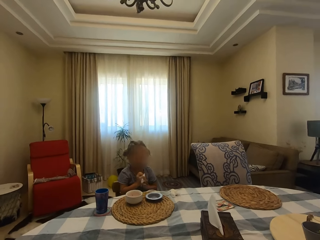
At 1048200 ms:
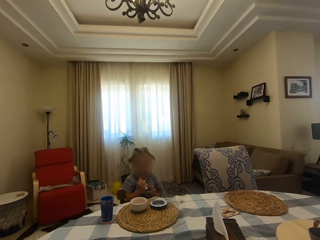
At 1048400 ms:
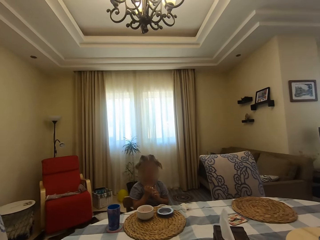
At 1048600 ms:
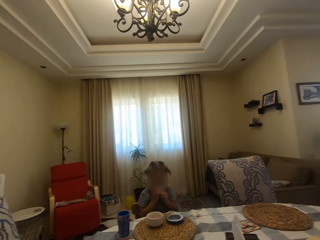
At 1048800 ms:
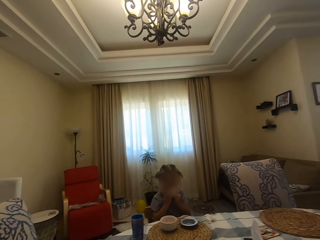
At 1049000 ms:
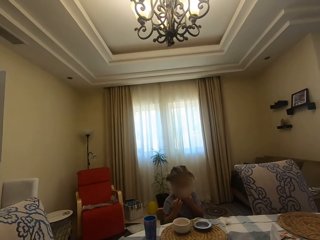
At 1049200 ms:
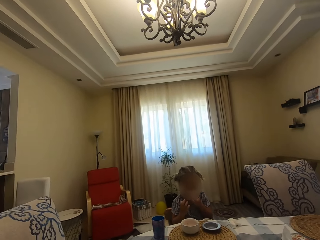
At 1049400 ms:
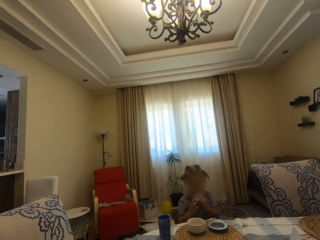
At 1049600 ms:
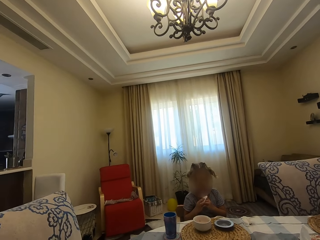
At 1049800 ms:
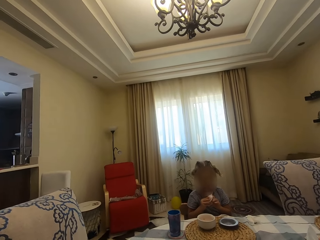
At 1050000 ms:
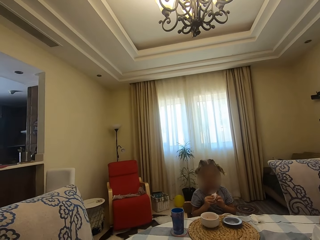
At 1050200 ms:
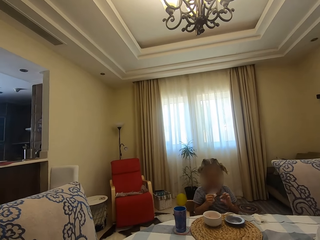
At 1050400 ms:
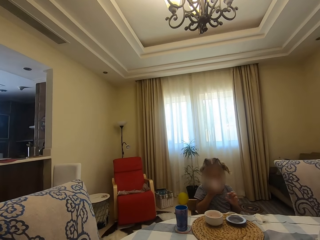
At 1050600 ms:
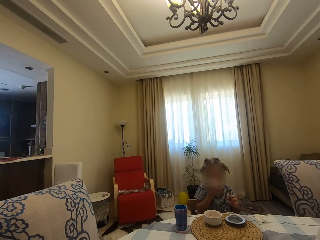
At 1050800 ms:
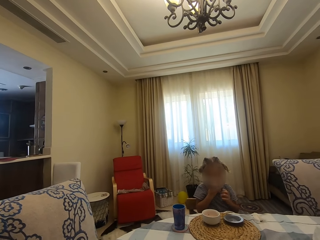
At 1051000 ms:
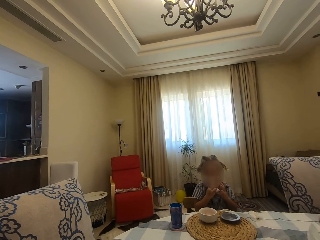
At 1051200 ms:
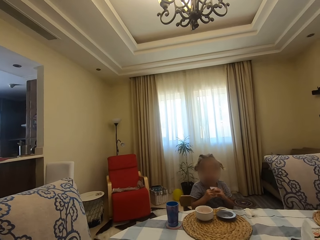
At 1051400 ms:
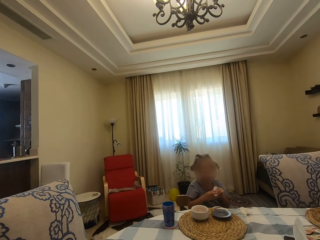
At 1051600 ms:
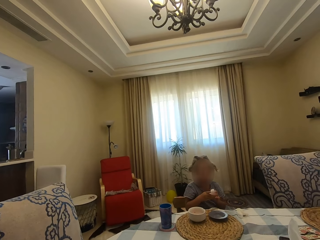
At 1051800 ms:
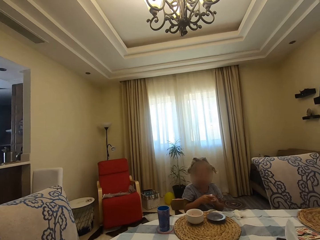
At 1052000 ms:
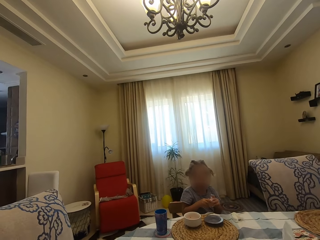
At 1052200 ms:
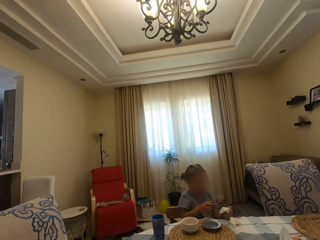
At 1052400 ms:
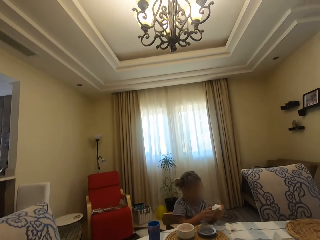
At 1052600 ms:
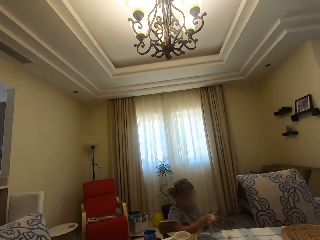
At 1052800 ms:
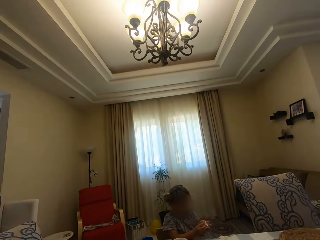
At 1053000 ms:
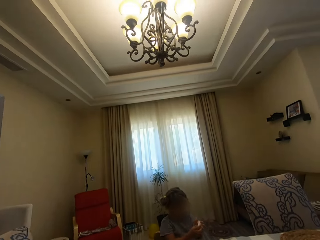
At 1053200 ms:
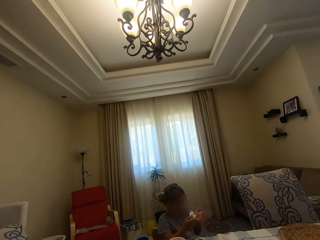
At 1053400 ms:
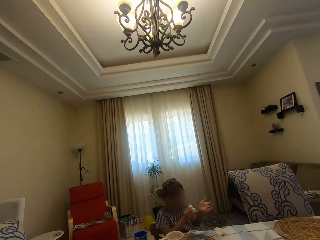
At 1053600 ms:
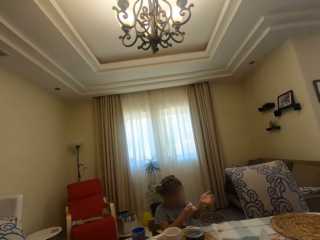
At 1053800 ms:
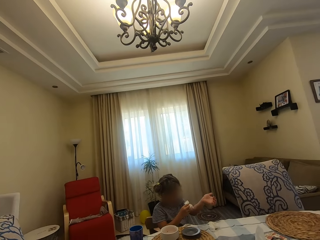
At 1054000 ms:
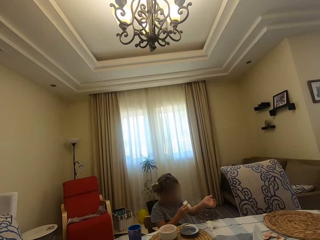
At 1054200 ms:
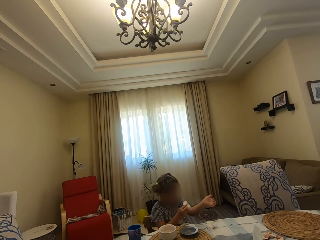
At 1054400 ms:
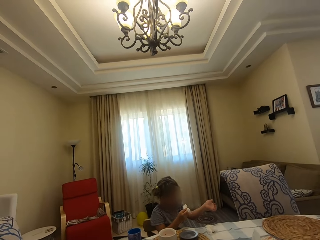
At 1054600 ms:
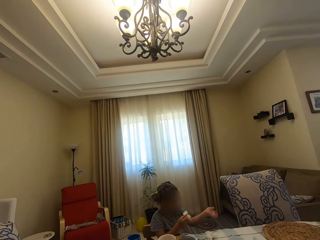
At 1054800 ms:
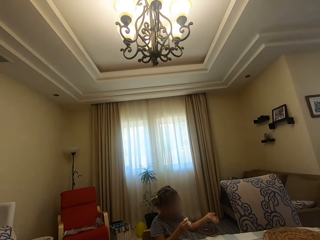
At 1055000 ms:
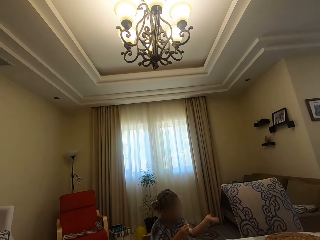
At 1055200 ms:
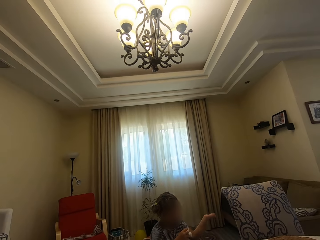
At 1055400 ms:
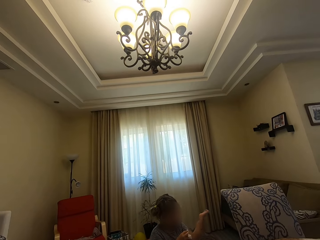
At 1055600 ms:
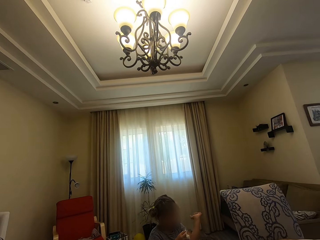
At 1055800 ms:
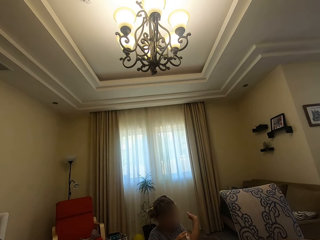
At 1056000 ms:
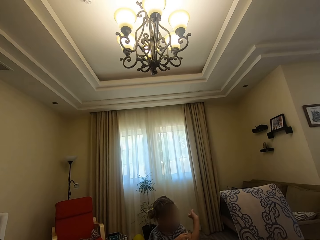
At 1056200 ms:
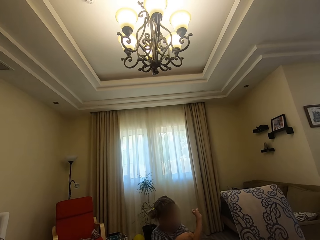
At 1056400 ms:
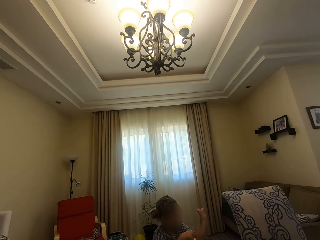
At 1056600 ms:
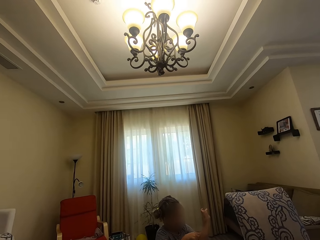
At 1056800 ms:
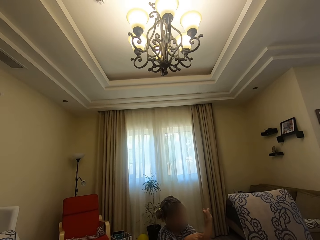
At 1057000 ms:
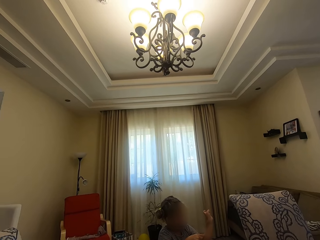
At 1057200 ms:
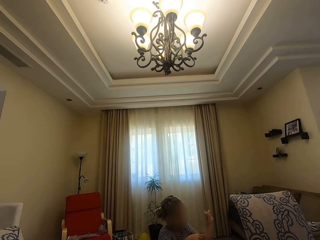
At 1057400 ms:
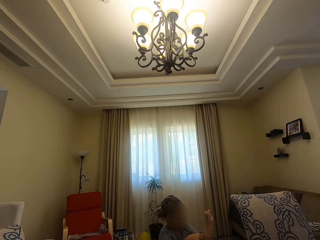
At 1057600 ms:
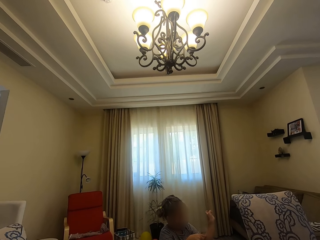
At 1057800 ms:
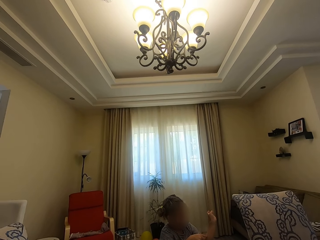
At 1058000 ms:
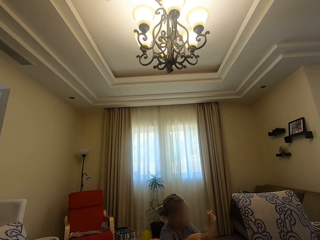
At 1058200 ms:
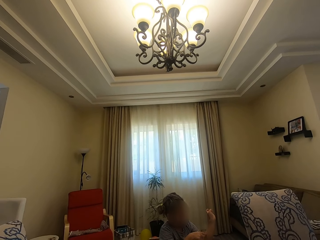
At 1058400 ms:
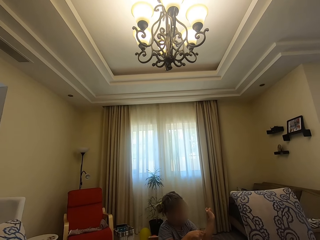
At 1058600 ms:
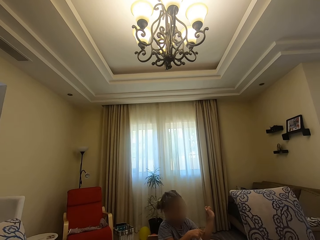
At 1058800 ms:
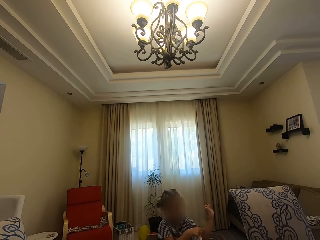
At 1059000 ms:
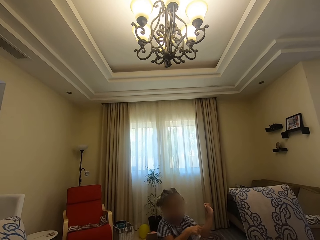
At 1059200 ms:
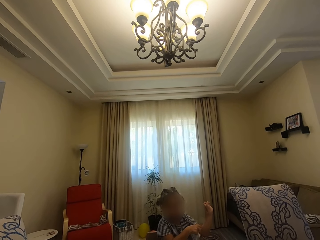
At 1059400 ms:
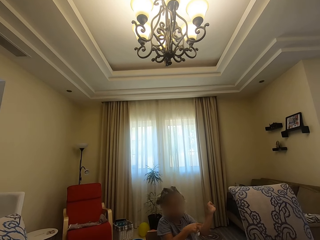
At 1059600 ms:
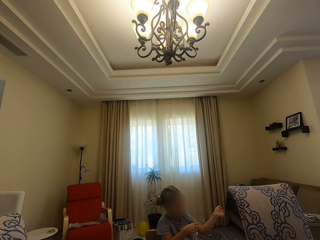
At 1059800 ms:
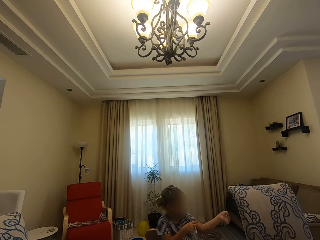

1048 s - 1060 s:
A girl wipes hands with a serviette. The girl wipes mouth with the serviette. The girl wipes hands with the serviette. The girl wipes mouth with the serviette. The girl wipes hands with the serviette. The girl dialogues with the camera wearer. The girl looks at her hand and moves her hand around. The camera wearer dialogues with the girl. The girl touches her hand.

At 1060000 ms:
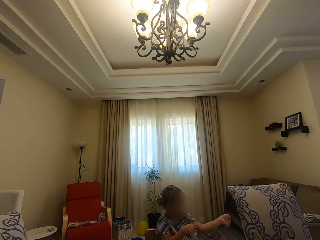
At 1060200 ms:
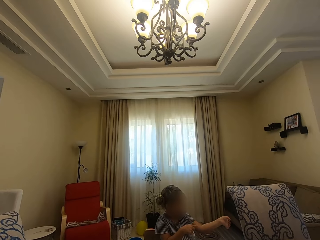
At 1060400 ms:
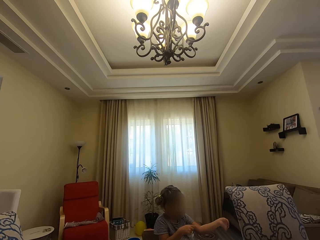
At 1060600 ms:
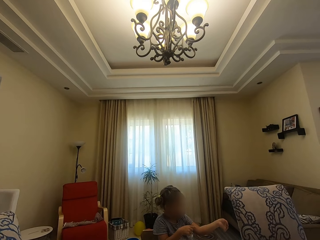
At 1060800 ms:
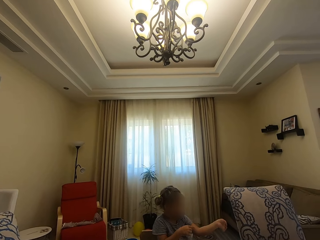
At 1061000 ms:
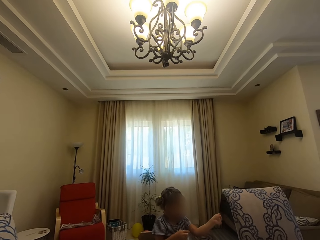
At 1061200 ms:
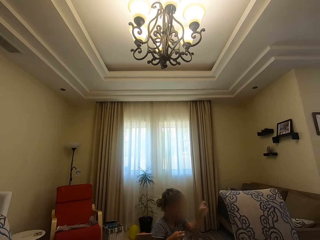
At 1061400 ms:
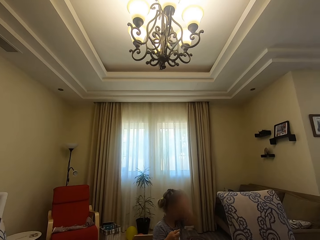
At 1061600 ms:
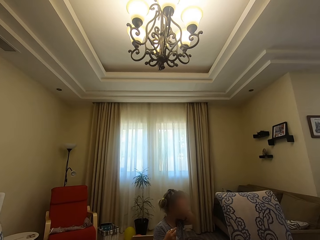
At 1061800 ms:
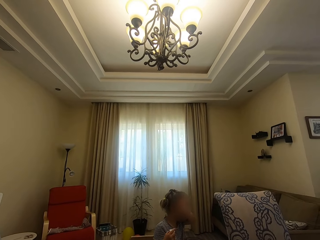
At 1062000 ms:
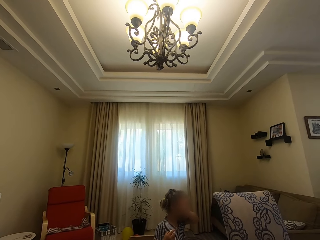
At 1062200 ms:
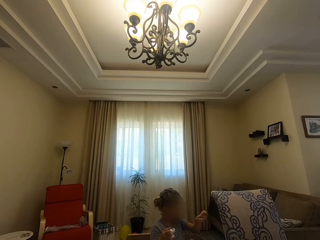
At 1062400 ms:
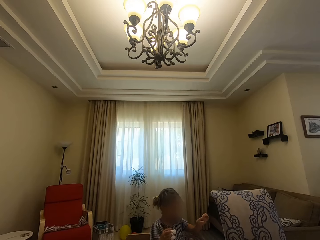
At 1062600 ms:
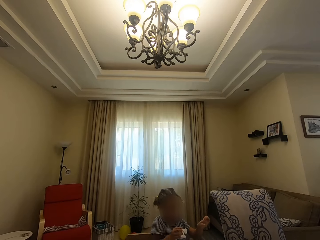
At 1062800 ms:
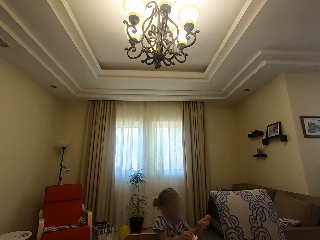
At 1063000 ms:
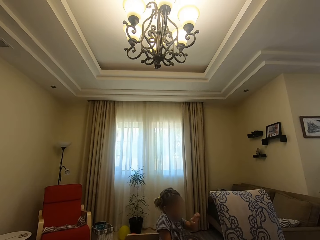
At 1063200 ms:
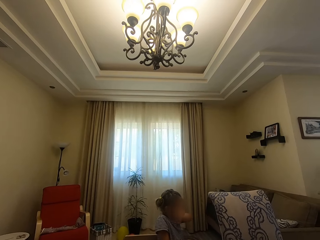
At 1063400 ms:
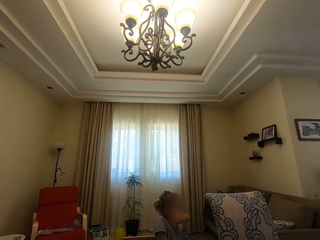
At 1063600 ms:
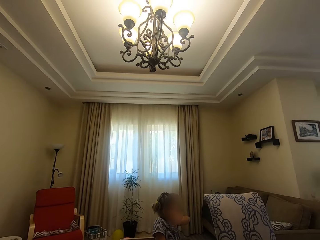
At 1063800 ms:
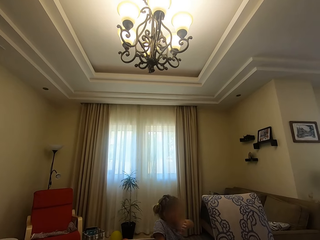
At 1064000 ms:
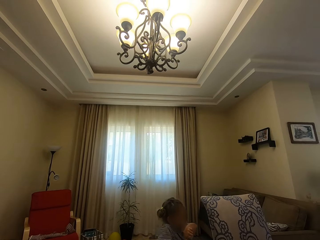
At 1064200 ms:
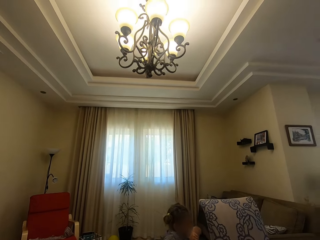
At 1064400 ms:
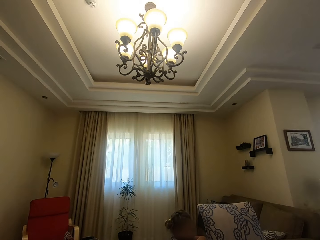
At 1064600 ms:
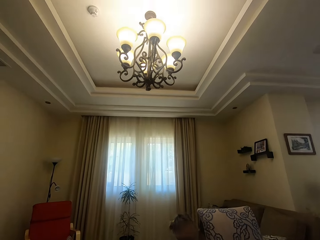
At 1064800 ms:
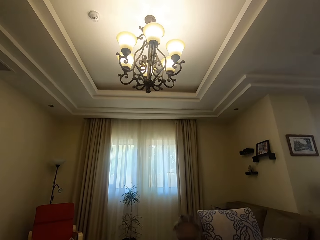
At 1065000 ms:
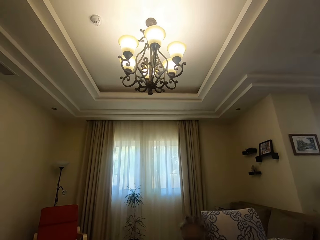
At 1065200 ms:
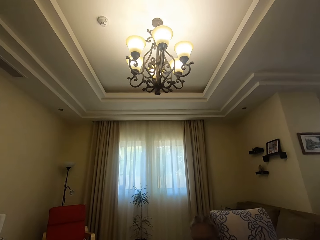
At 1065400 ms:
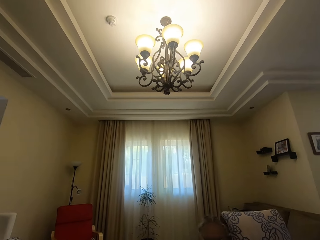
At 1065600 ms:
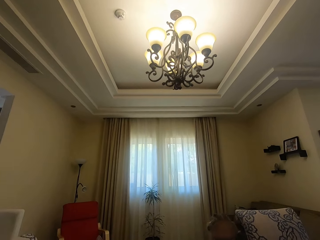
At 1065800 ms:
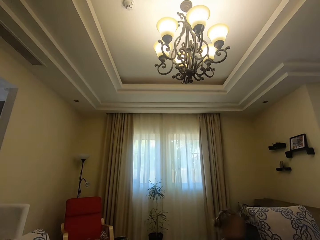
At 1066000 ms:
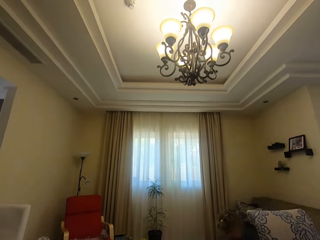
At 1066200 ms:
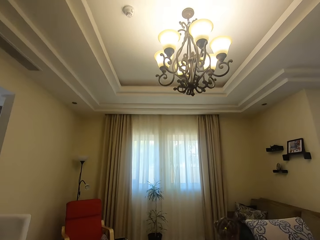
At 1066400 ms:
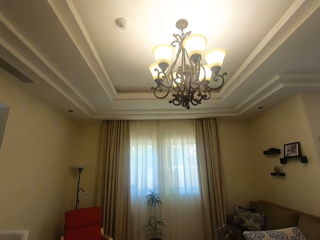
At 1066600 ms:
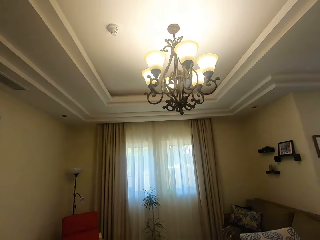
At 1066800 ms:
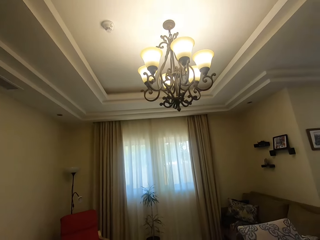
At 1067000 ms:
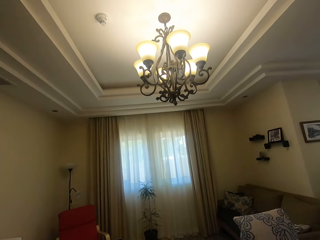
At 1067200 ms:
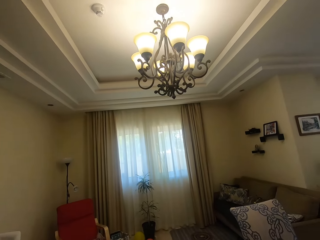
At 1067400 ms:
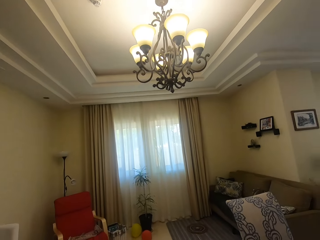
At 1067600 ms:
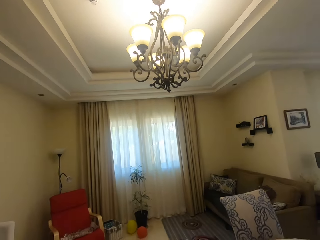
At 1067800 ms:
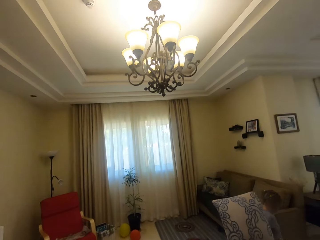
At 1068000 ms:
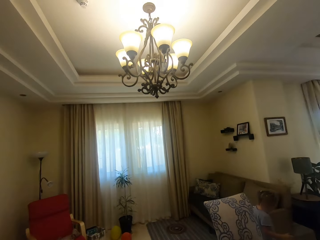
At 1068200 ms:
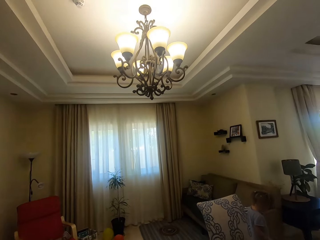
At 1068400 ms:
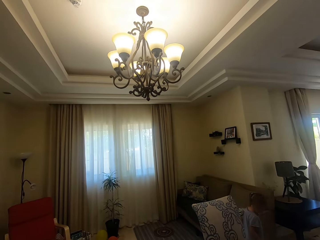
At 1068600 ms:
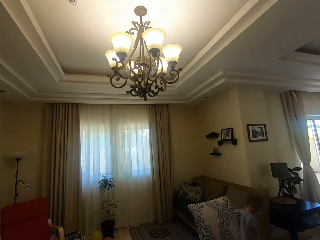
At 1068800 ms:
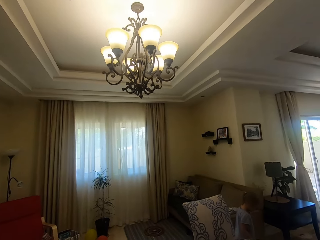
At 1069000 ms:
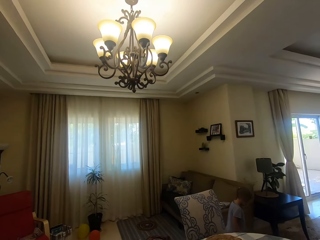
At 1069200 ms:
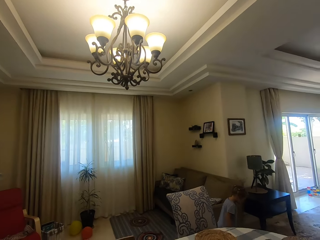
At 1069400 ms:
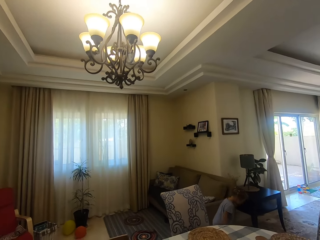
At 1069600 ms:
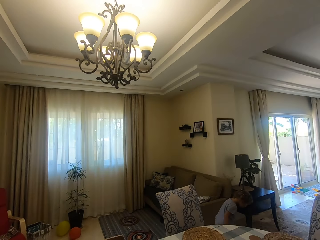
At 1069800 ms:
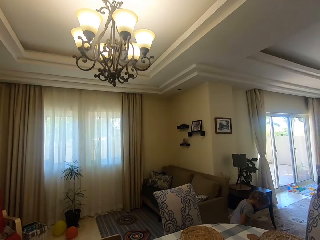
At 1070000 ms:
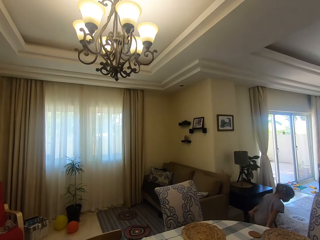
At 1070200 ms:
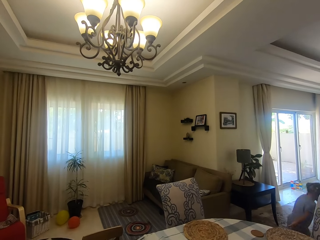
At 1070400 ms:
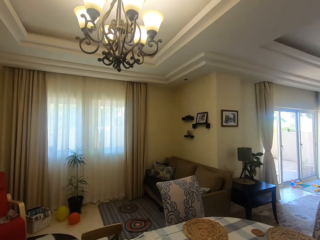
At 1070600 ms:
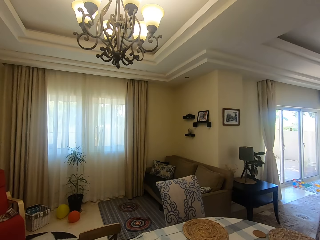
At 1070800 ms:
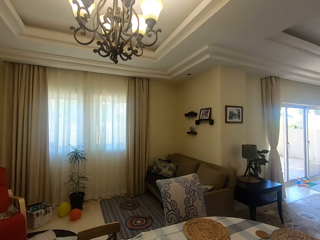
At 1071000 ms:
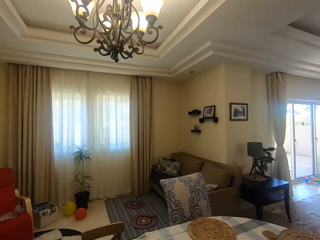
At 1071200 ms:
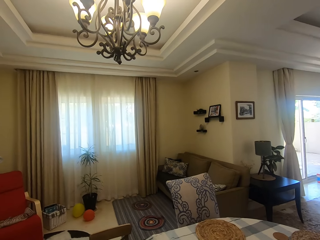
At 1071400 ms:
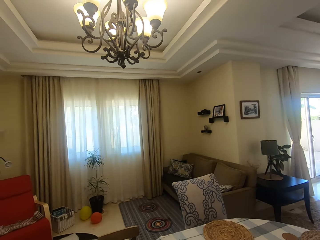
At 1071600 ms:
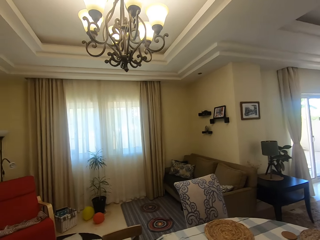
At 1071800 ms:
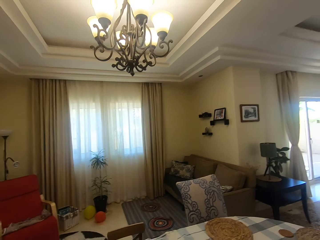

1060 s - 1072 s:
A girl licks her hand. The camera wearer dialogues with the girl. The girl looks at her hand, licks her hand and moves around. The girl walks in the house. The girl looks at the floor and runs around. The camera wearer dialogues with the girl.
